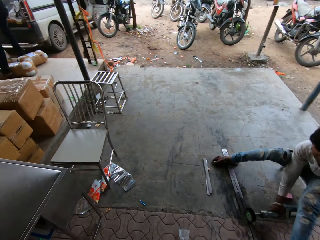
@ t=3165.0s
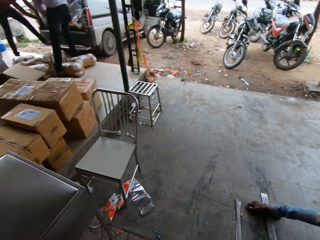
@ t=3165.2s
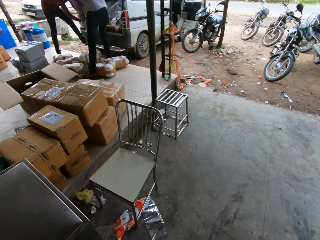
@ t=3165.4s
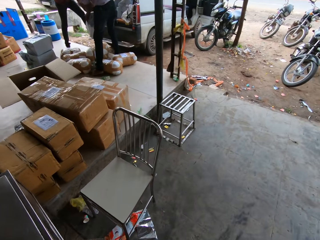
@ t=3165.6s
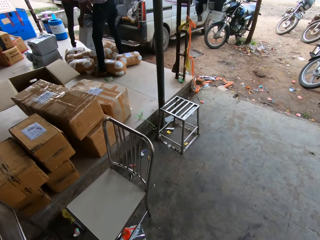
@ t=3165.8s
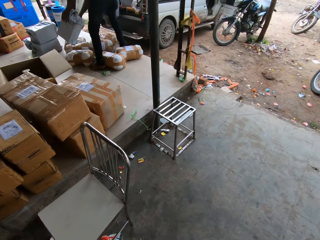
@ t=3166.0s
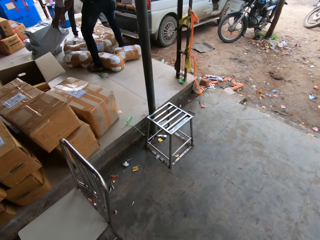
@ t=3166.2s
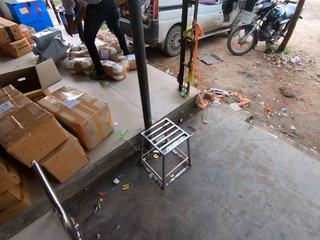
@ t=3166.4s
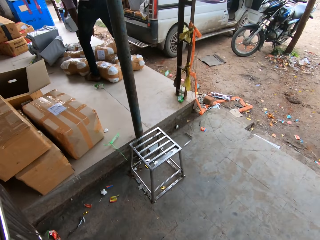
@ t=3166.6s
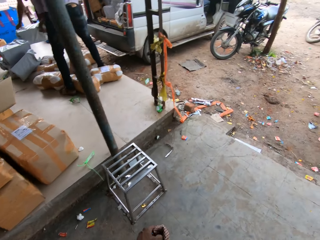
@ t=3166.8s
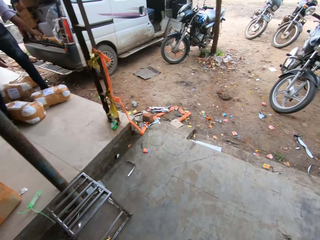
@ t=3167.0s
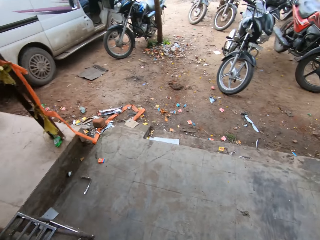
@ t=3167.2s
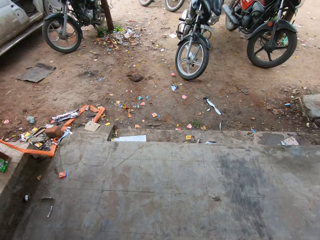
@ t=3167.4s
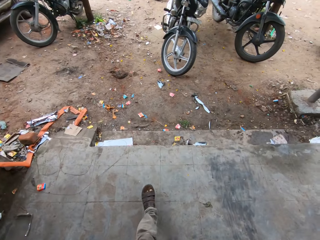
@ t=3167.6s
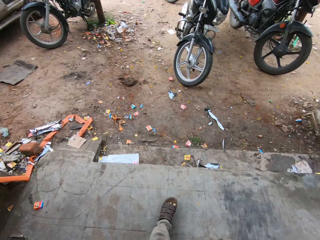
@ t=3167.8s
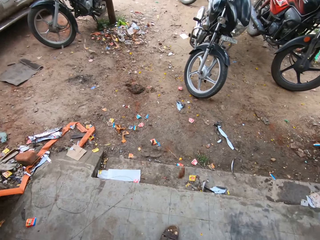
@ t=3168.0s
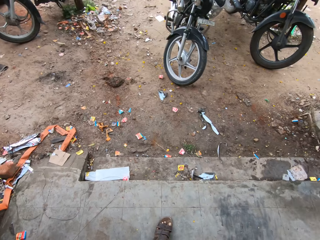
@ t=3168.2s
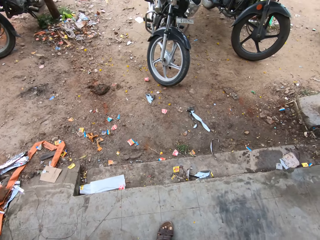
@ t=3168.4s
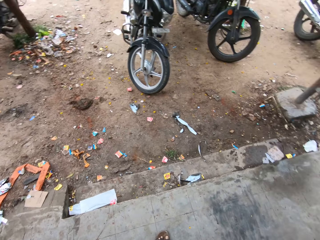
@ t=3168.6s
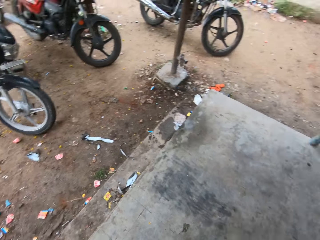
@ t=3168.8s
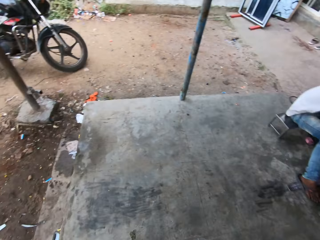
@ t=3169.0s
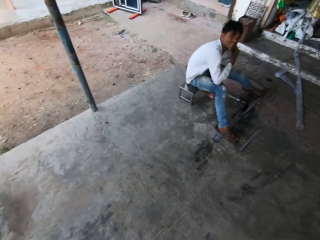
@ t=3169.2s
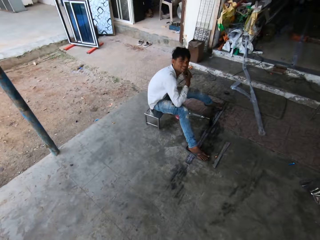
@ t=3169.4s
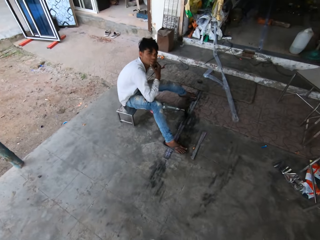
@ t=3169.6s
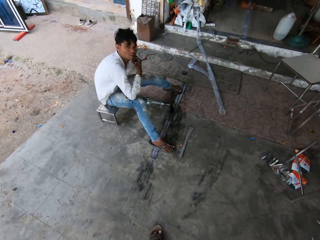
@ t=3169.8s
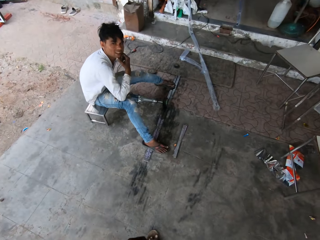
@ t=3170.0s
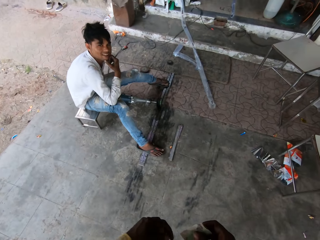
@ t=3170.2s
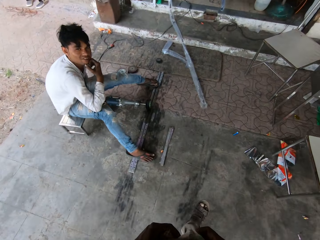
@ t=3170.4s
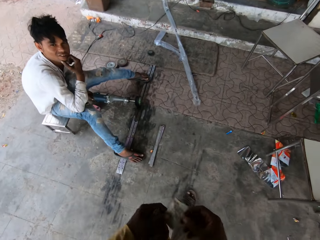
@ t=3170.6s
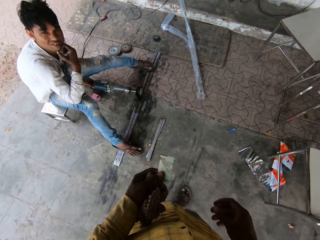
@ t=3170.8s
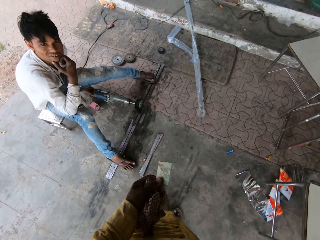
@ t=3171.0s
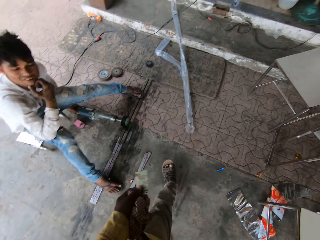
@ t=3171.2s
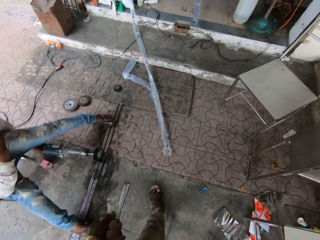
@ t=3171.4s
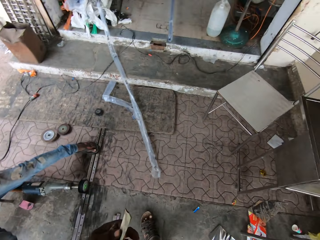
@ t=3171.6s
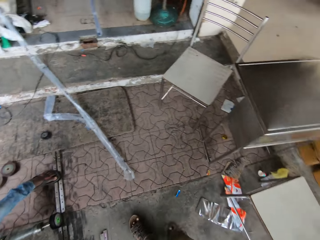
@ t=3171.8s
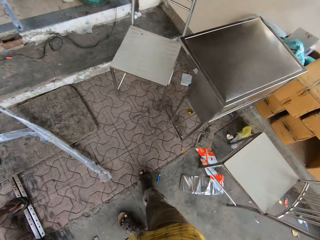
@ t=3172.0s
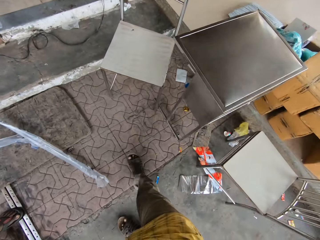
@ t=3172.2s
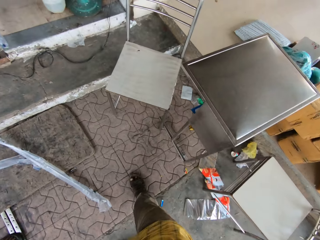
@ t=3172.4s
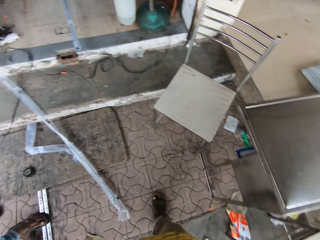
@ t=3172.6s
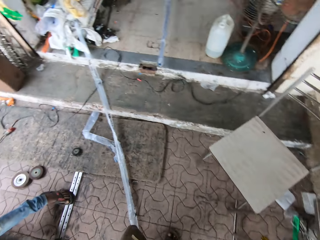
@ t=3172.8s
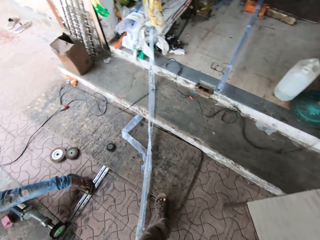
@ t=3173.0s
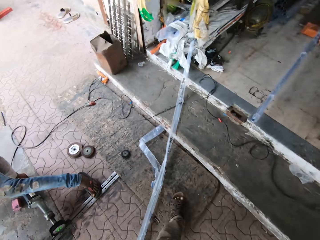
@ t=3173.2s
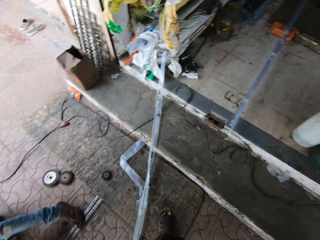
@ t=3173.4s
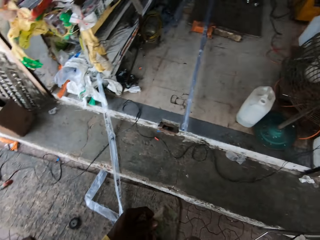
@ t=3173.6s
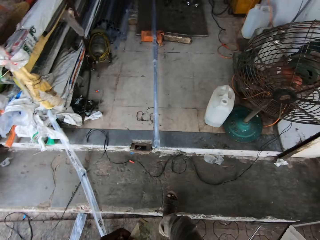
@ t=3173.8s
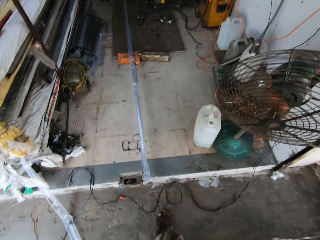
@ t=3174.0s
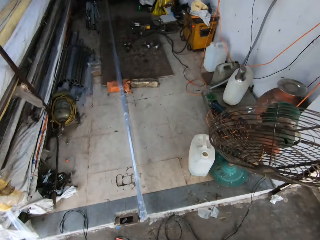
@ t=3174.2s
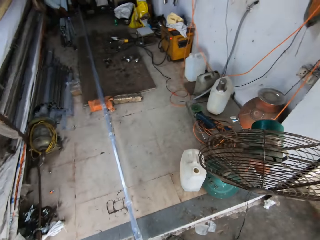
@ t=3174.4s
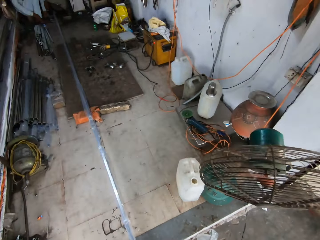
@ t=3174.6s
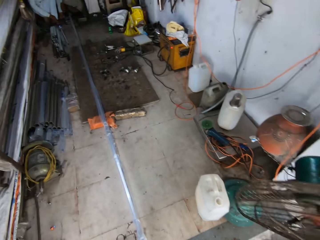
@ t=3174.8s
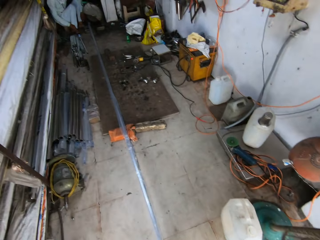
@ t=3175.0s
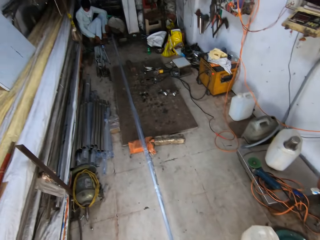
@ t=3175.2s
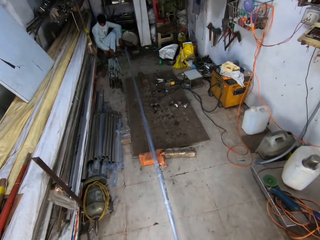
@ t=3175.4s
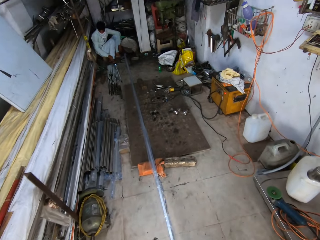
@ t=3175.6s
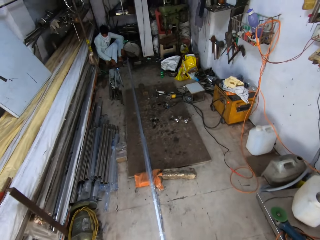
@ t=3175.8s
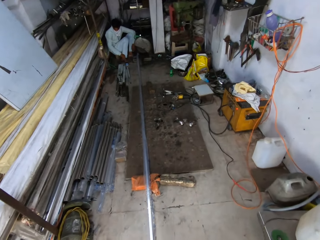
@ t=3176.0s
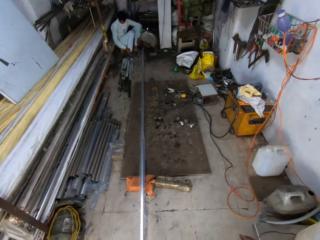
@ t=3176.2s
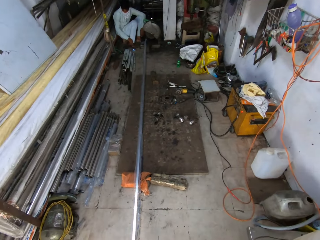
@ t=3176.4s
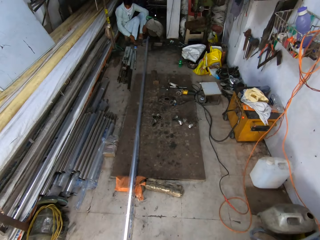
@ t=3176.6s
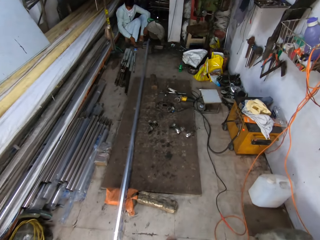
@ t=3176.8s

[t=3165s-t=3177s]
A man places a box on the floor. The camera wearer walks outside the store. They throw dirt. They turn around the area. They walk into the workshop. They walk towards the store.

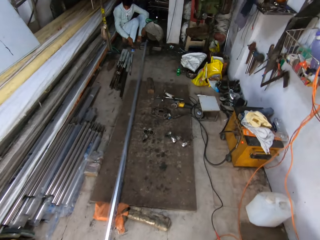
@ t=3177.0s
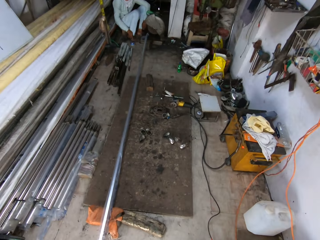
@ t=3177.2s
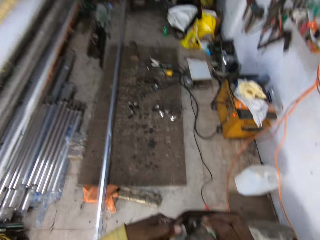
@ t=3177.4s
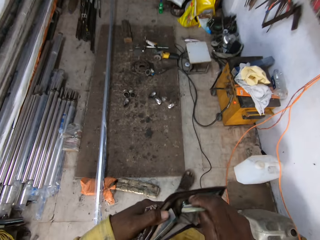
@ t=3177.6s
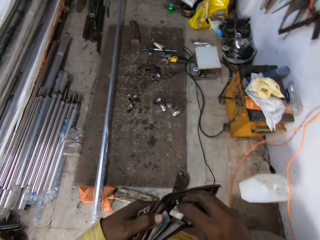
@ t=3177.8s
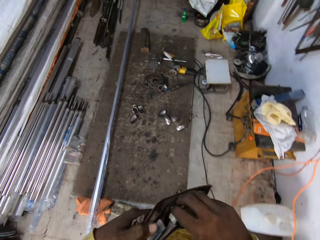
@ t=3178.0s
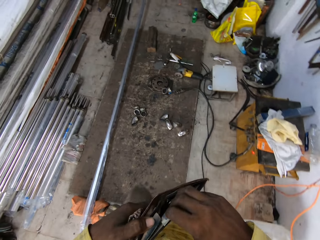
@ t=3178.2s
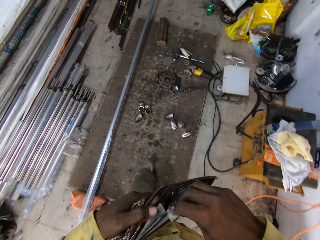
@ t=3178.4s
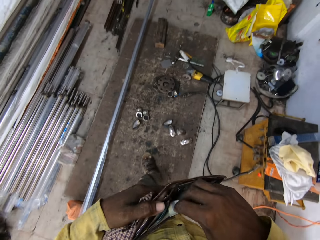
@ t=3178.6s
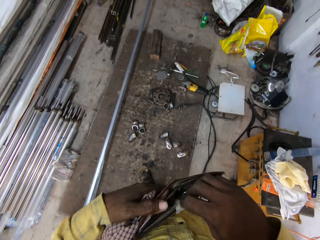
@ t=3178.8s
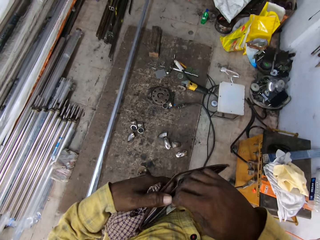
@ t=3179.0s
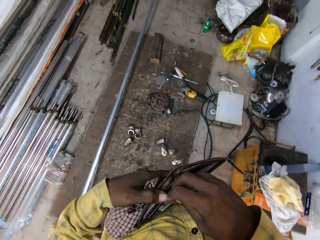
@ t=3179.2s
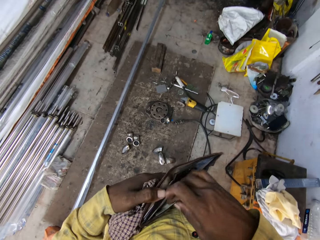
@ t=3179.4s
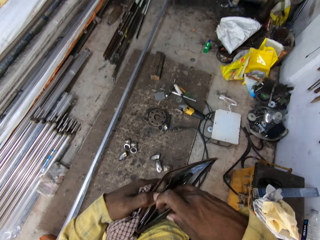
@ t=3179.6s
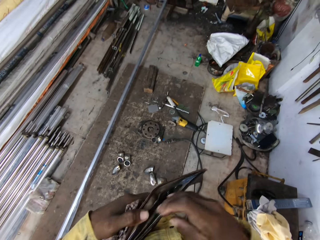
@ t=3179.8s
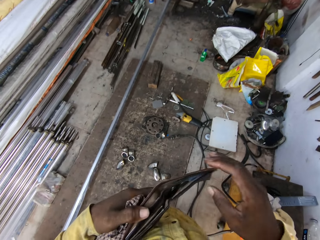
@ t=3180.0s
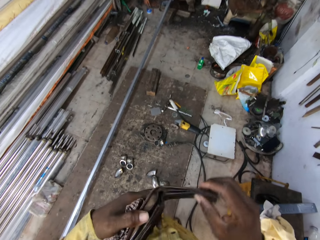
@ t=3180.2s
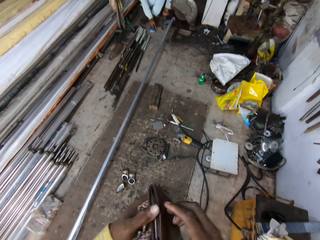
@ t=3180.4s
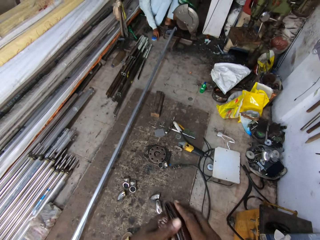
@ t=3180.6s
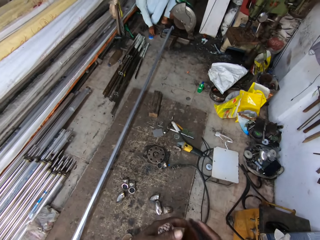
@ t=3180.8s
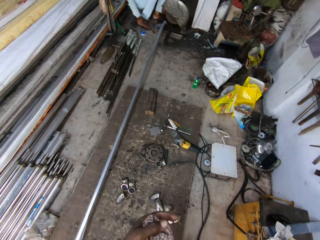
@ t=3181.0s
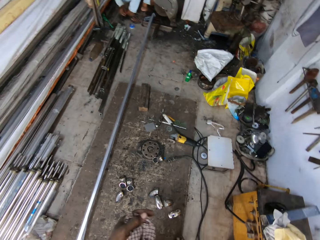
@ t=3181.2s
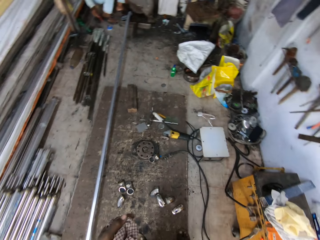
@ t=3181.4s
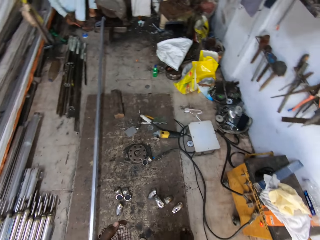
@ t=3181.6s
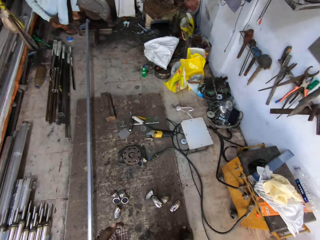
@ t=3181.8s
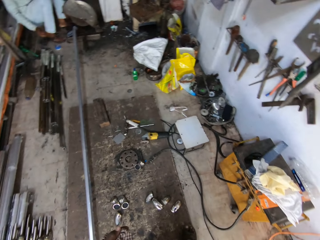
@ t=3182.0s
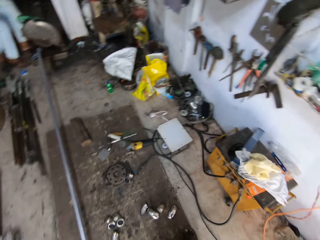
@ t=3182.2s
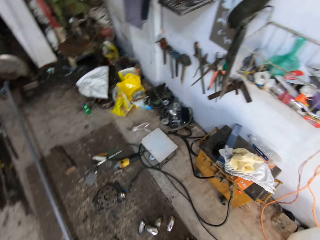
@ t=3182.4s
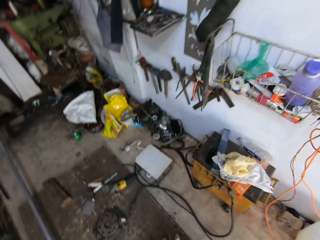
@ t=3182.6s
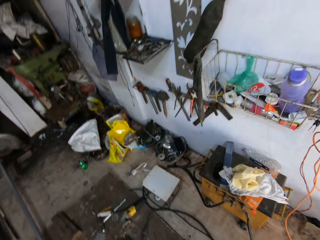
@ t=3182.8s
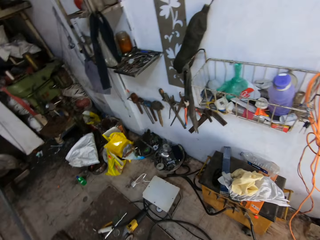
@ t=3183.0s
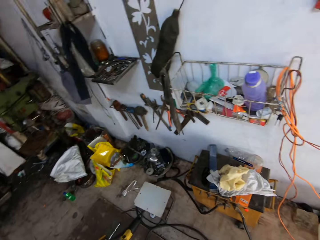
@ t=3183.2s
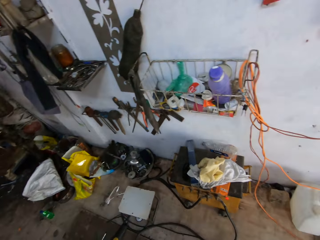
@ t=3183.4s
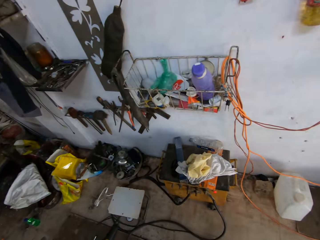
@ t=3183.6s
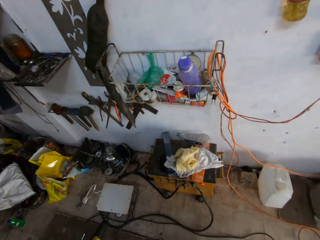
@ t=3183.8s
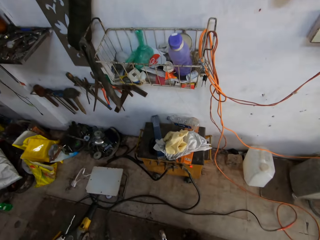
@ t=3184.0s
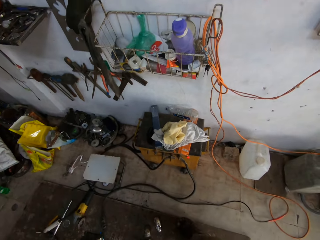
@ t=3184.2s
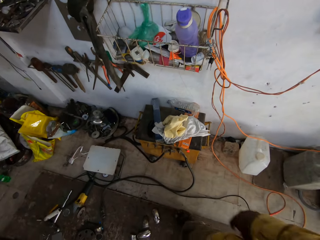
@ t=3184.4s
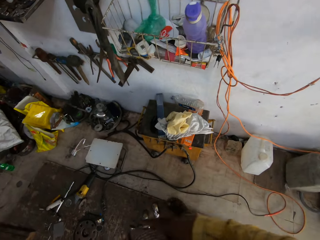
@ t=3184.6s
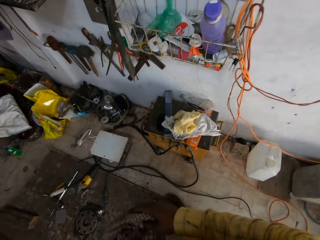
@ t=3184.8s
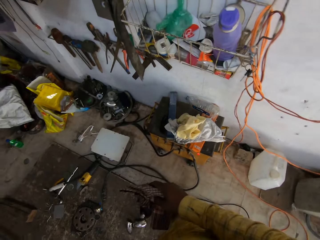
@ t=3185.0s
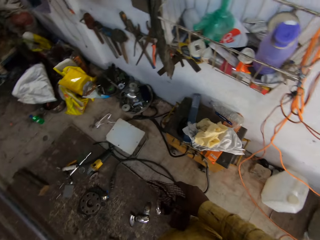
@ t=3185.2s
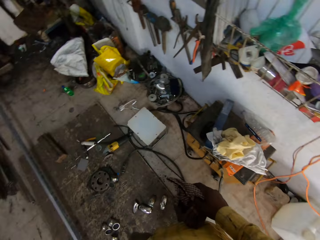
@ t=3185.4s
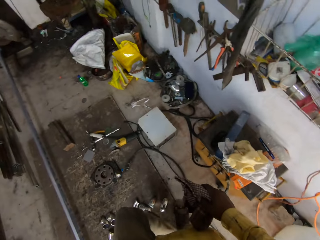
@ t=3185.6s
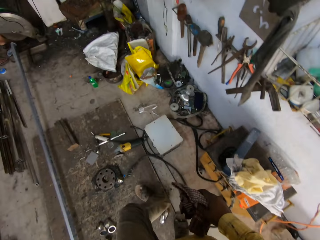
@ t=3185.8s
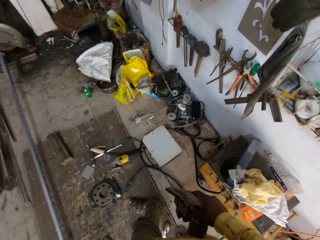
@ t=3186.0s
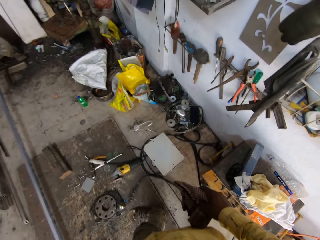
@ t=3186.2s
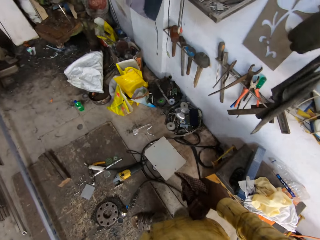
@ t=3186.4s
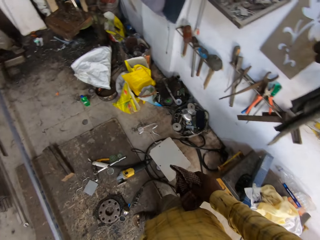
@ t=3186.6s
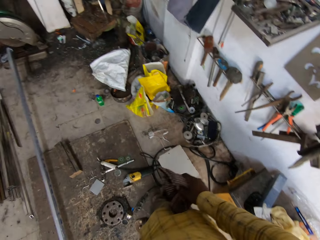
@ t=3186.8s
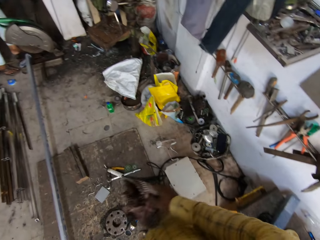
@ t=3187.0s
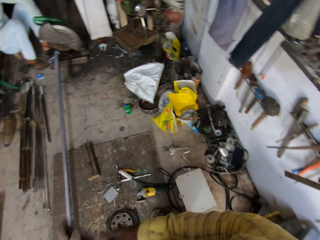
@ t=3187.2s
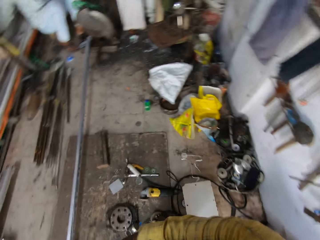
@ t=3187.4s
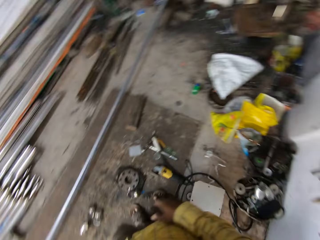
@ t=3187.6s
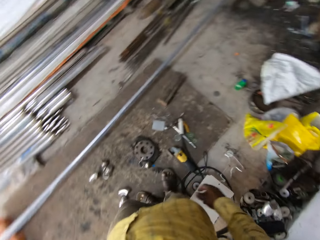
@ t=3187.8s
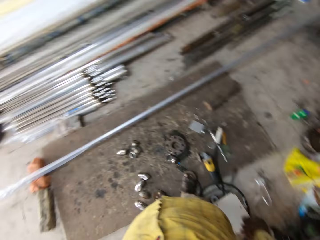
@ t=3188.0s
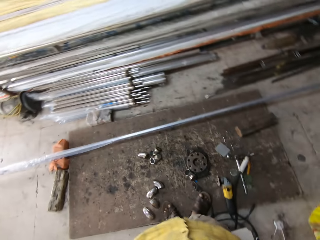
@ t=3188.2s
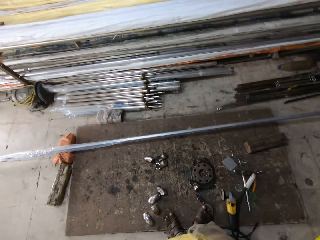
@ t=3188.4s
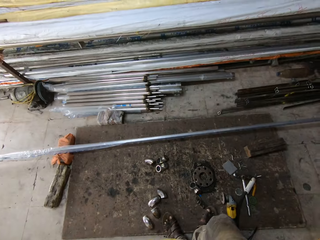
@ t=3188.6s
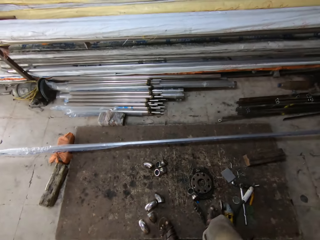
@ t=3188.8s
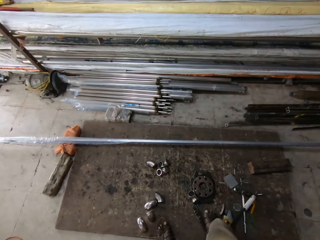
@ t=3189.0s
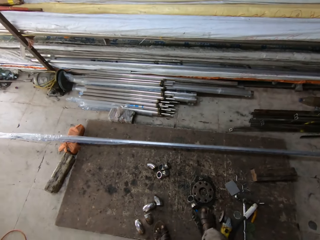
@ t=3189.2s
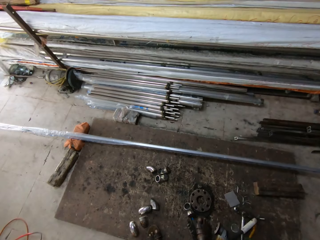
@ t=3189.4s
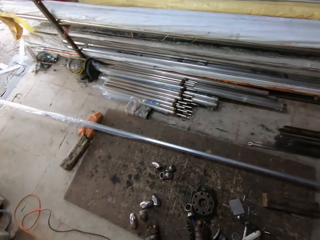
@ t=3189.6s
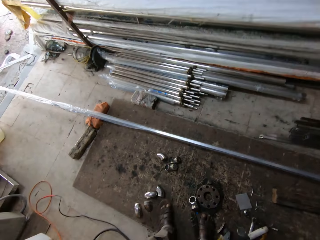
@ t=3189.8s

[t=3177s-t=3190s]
The camera wearer puts money in his wallet. He closes his wallet and puts his wallet in his pocket. He looks around the workshop. He walks in the workshop. He passes the handkerchief to his left hand. He looks around the workshop.
